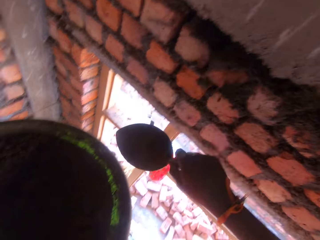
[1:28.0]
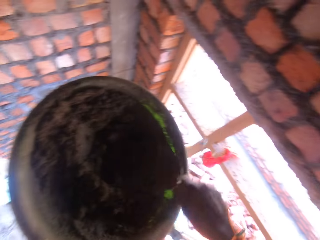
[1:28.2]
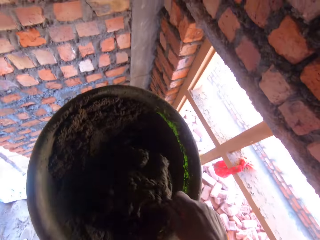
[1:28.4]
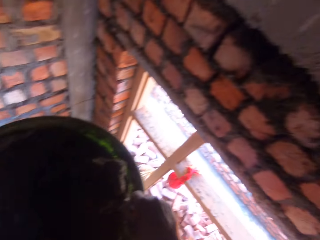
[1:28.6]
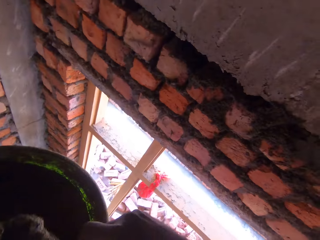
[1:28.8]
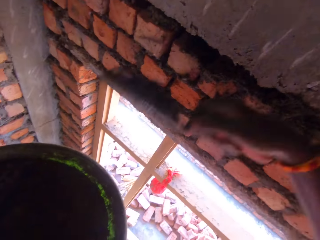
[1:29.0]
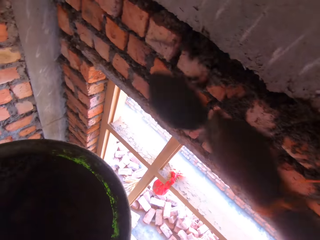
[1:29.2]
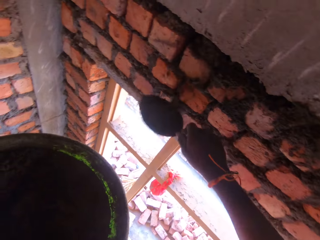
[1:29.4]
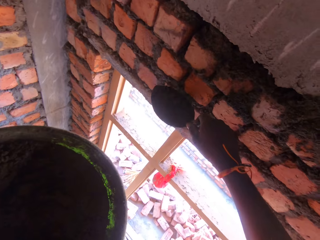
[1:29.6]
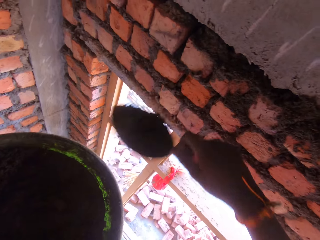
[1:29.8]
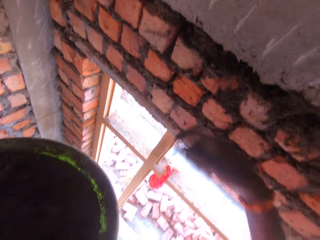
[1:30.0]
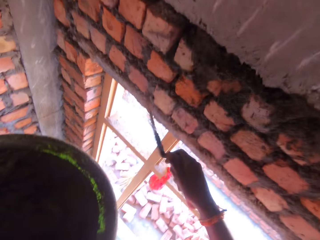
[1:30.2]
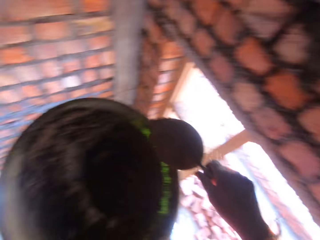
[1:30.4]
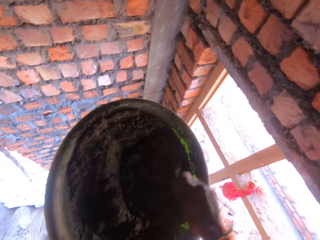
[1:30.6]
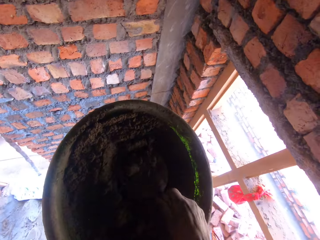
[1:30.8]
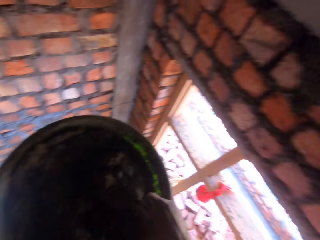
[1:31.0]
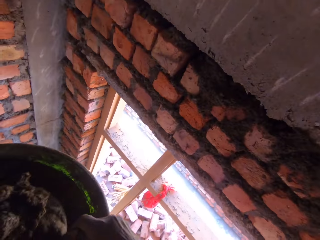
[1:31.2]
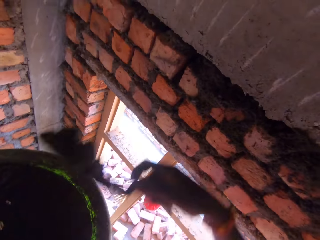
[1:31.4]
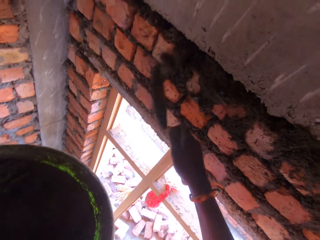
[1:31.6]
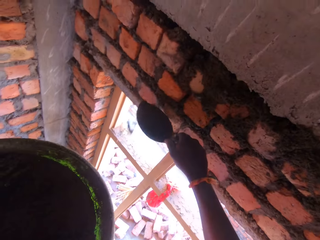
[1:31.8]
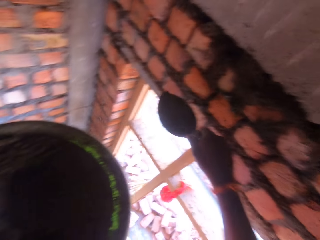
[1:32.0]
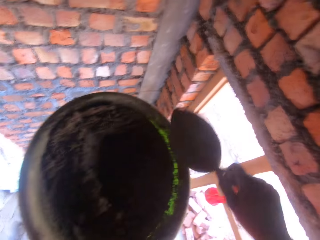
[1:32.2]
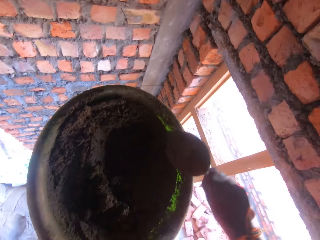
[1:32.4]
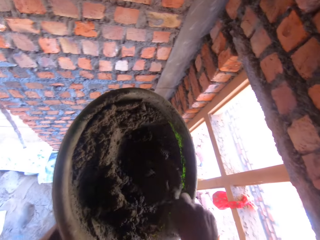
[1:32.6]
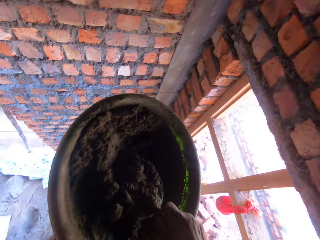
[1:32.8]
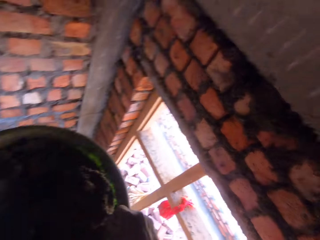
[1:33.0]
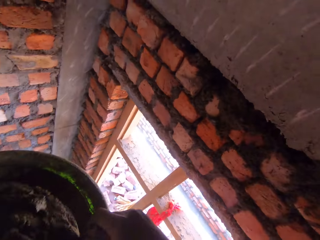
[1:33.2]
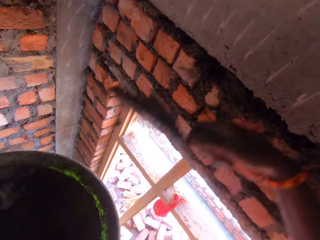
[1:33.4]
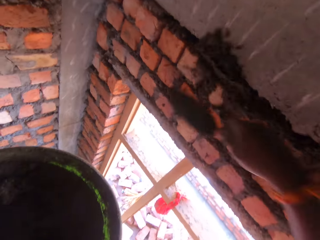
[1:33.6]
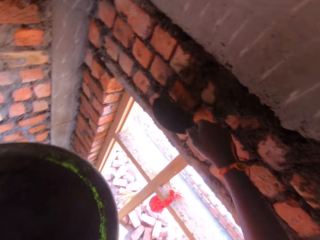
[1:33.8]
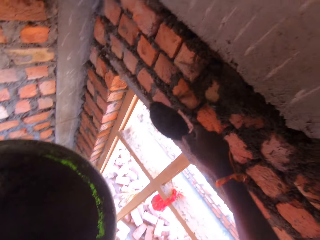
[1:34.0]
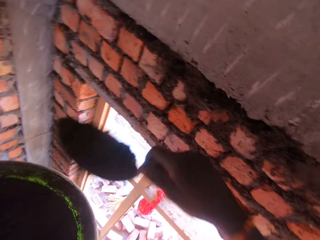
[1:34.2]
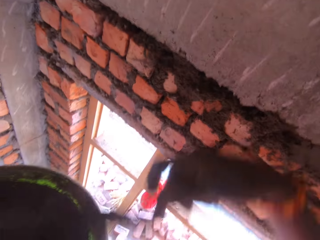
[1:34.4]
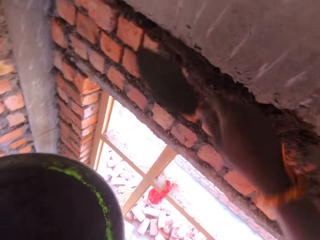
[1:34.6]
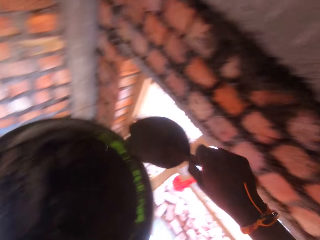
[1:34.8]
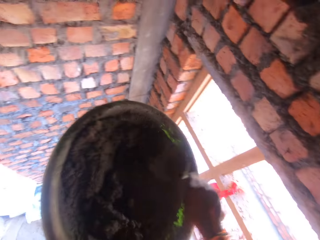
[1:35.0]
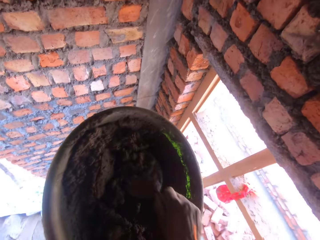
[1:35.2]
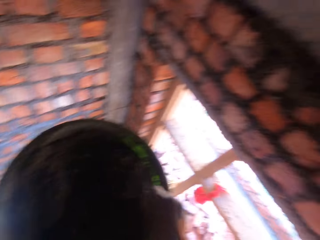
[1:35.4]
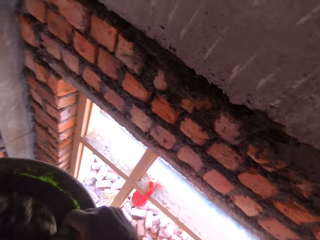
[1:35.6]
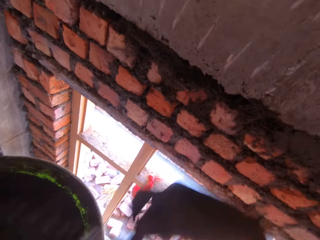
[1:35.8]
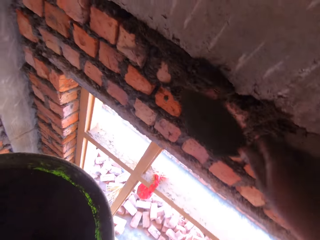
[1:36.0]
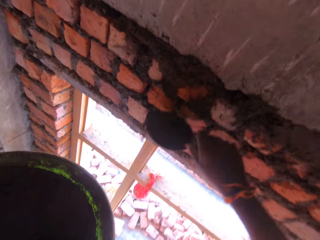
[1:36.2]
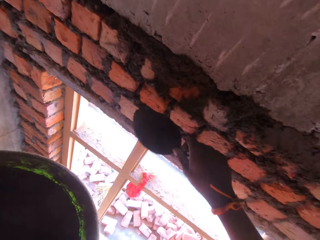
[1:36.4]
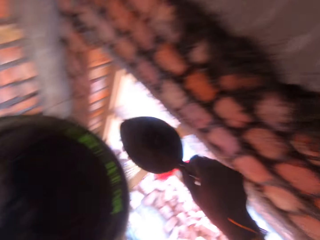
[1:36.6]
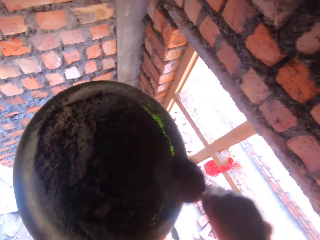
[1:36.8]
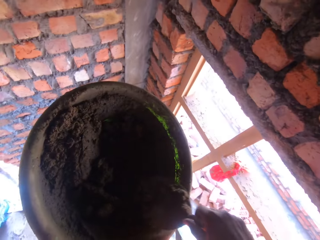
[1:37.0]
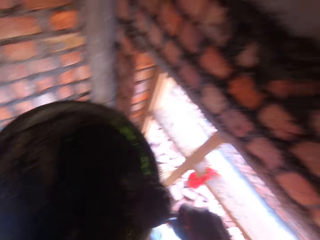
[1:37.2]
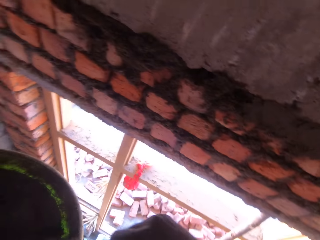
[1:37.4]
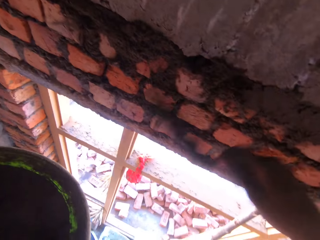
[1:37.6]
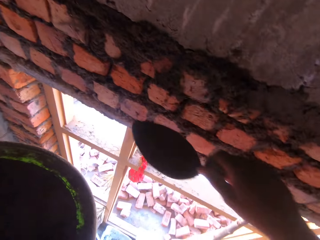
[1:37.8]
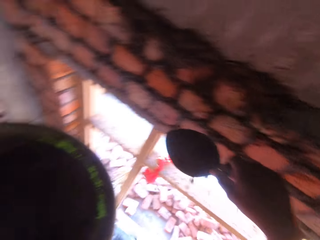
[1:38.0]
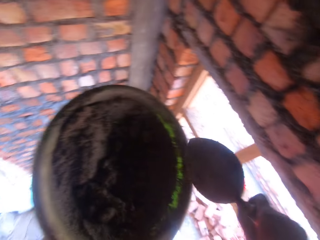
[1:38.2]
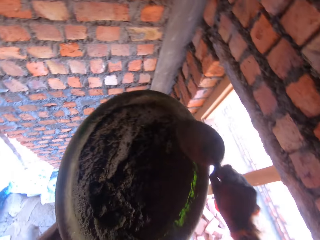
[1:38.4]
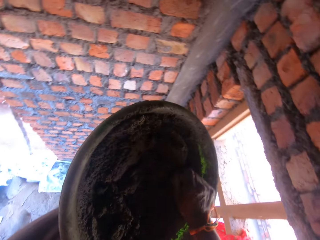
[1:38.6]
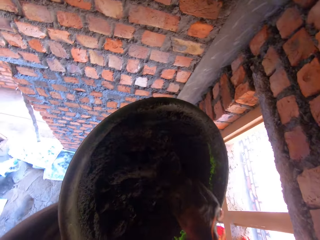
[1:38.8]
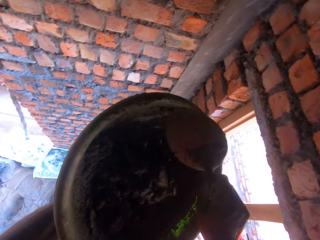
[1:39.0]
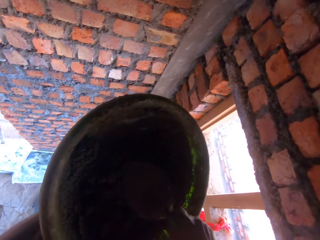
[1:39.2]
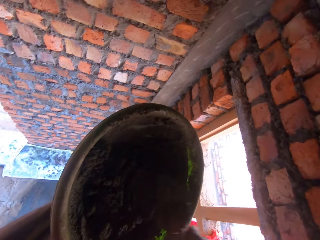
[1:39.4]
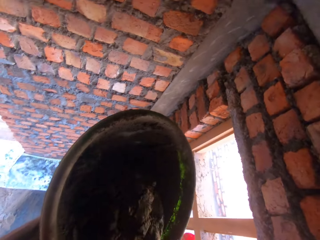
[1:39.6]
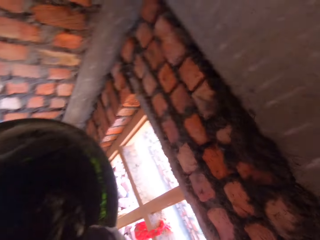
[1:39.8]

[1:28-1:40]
The camera wearer scoops mortar from the head pan with the trowel in his right hand. He throws the mortar on the wall with the trowel in his right hand. He places the trowel beneath mortar residue from the wall with his right hand. He throws the mortar residue on the wall with the trowel in his right hand. He scoops the mortar from the head pan with the trowel in his right hand. He throws the mortar on the wall with the trowel in his right hand. He places the trowel beneath the mortar residue from the wall with his right hand. He scoops the mortar from the head pan with the trowel in his right hand. He throws the mortar on the wall with the trowel in his right hand. He places the trowel beneath the mortar residue from the wall with his right hand. He throws the mortar residue on the wall with the trowel in his right hand. He scoops the mortar from the head pan with the trowel in his right hand. He throws the mortar on the wall with the trowel in his right hand. He scoops the mortar from the head pan with the trowel in his right hand. He throws the mortar on the wall with the trowel in his right hand. He mixes the mortar in the head pan with the trowel in his right hand. He scoops the mortar from the head pan with the trowel in his right hand.

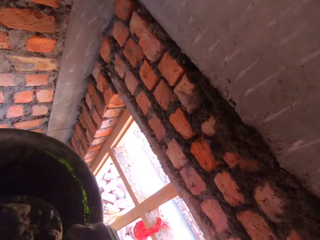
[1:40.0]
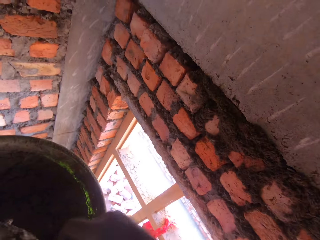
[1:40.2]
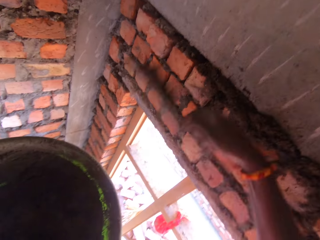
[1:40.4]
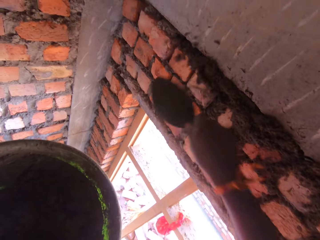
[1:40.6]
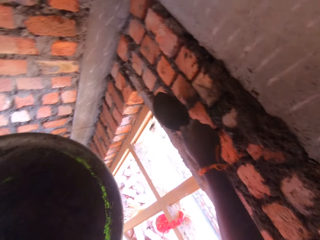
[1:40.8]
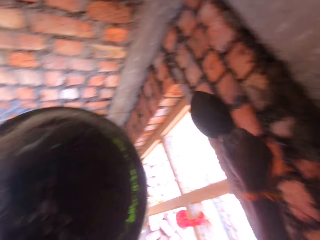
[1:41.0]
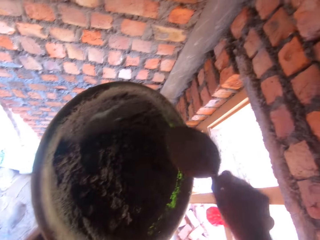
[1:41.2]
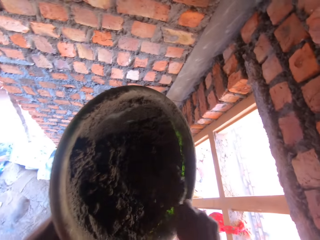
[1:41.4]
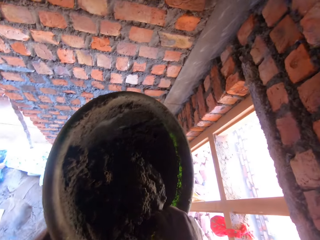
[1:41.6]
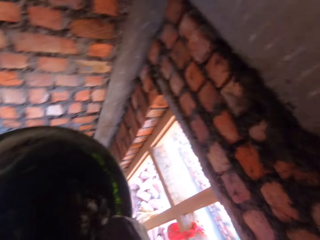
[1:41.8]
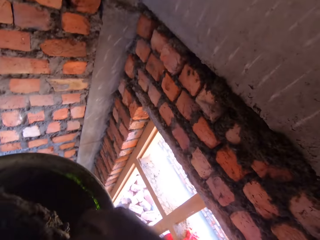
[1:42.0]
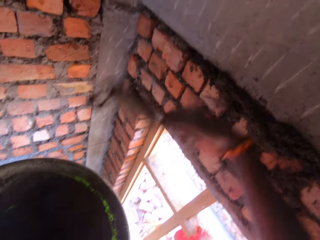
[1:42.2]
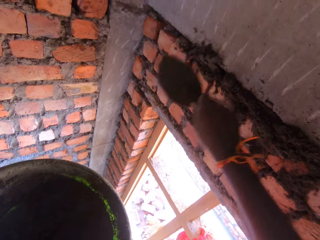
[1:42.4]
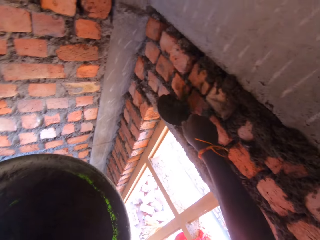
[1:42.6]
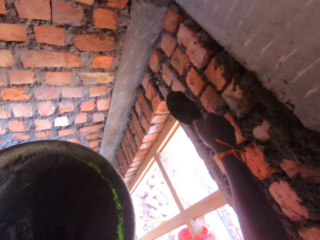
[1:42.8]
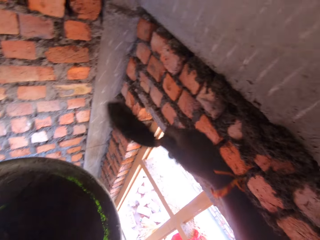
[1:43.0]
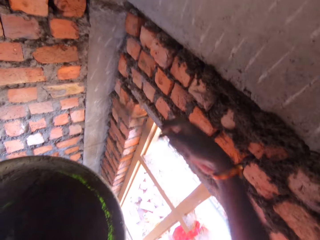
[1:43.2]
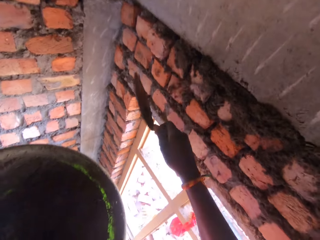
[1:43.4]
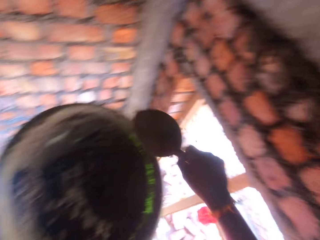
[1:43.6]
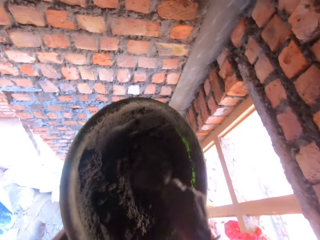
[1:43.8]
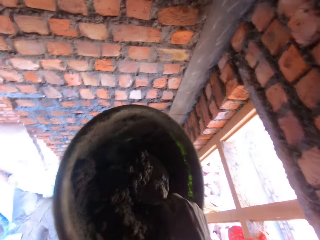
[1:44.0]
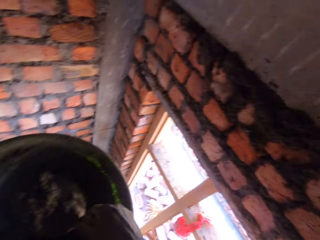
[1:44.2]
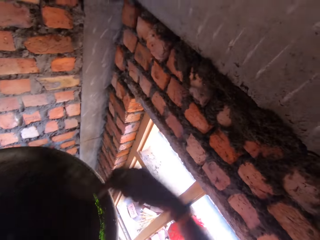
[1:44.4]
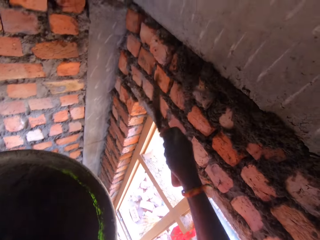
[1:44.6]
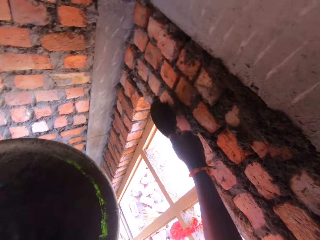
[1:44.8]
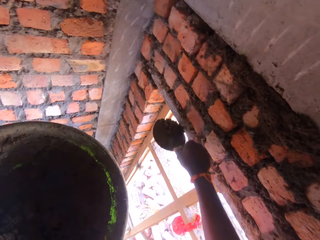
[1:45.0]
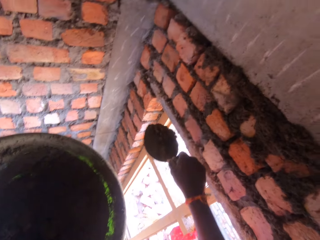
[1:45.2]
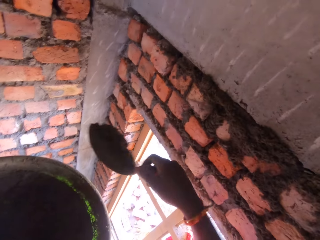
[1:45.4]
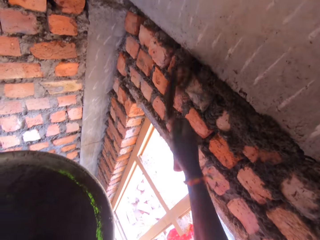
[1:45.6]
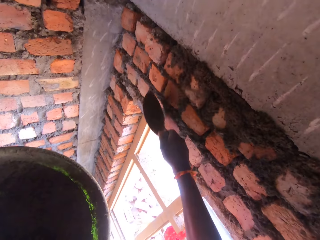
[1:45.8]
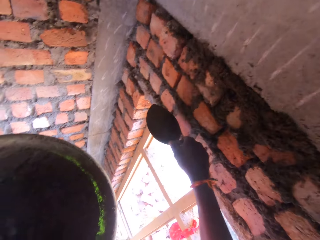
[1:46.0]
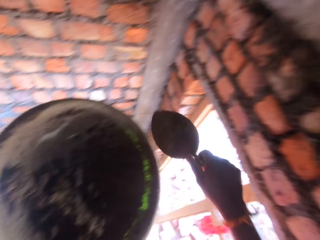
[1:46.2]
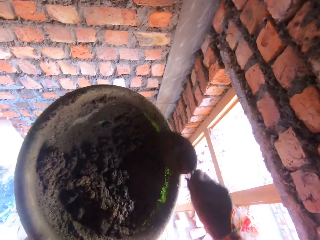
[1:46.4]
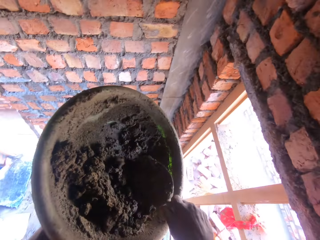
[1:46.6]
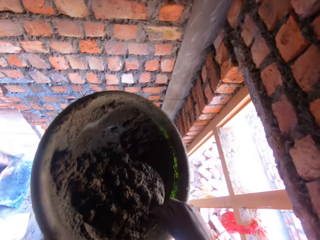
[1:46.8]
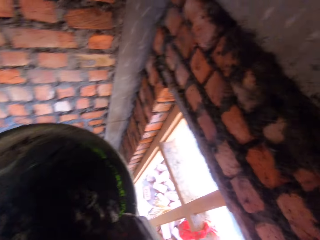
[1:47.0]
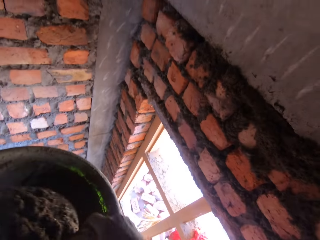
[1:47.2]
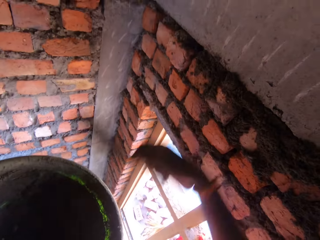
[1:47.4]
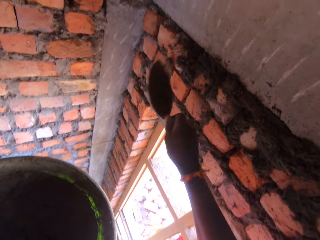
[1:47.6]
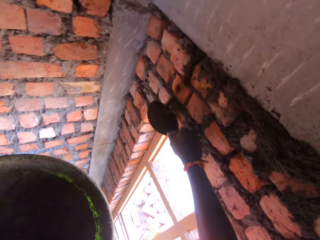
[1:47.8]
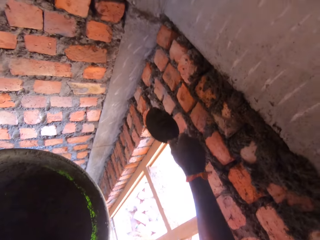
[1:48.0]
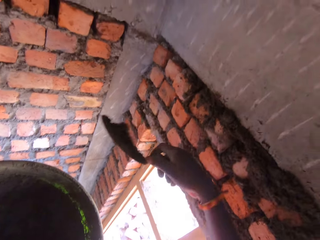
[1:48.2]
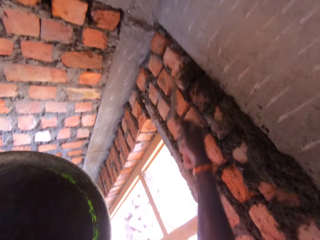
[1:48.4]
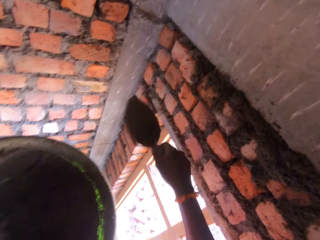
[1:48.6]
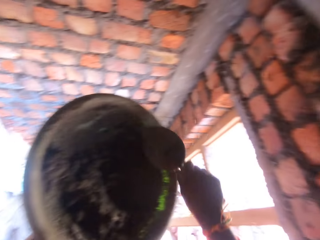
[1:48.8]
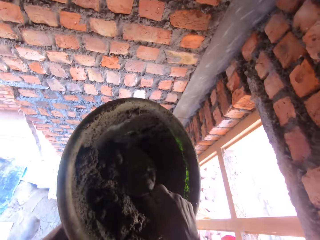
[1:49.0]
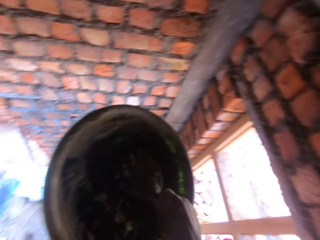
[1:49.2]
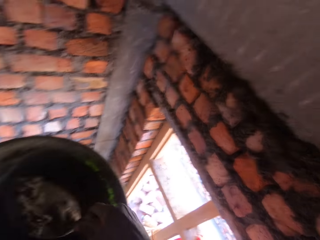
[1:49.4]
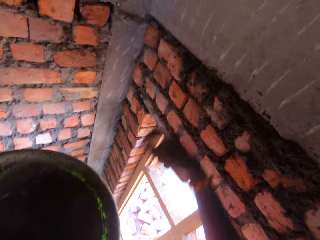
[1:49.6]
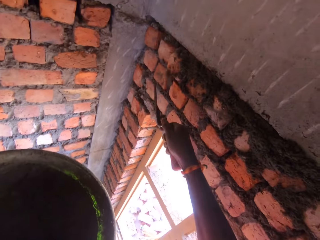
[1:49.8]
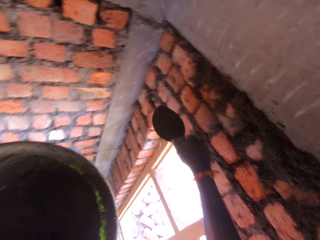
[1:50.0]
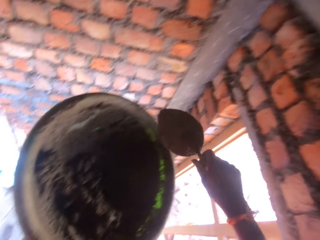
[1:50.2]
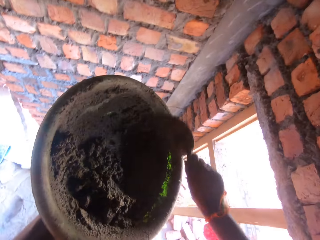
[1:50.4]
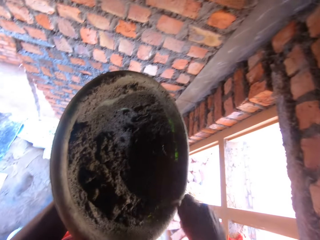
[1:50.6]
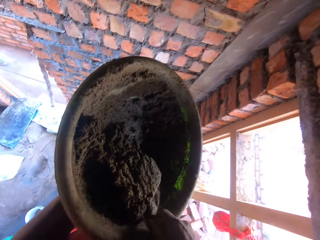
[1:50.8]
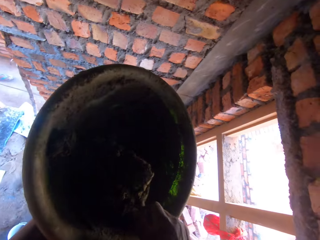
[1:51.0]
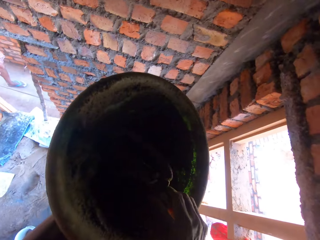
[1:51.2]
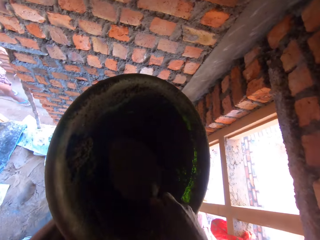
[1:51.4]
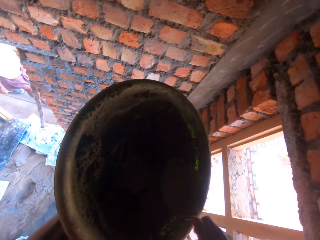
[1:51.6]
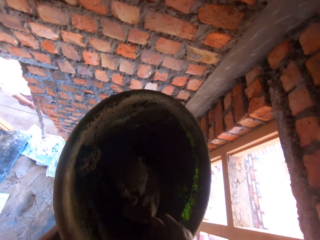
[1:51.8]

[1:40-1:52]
The camera wearer throws the mortar on the wall with the trowel in his right hand. He scoops the mortar from the head pan with the trowel in his right hand. He throws the mortar on the wall with the trowel in his right hand. He places the trowel beneath mortar residue from the wall with his right hand. He throws the mortar residue on the wall with the trowel in his right hand. He scoops the mortar from the head pan with the trowel in his right hand. He throws the mortar on the wall with the trowel in his right hand. He places the trowel beneath the mortar residue from the wall with his right hand. He throws the mortar residue on the wall with the trowel in his right hand. He scoops the mortar from the head pan with the trowel in his right hand. He throws the mortar on the wall with the trowel in his right hand. He places the trowel beneath the mortar residue from the wall with his right hand. He throws the mortar residue on the wall with the trowel in his right hand. He scoops the mortar from the head pan with the trowel in his right hand. He throws the mortar on the wall with the trowel in his right hand. He mixes the mortar in the head pan with the trowel in his right hand. He scoops the concrete.
